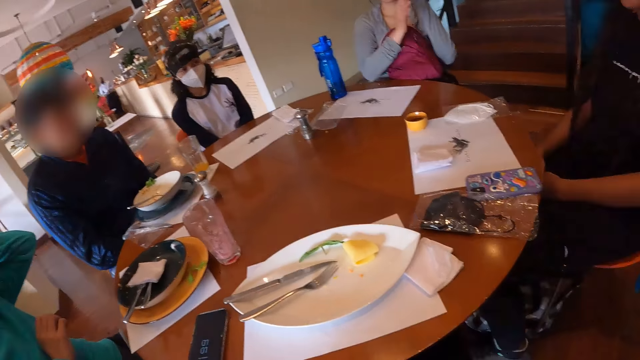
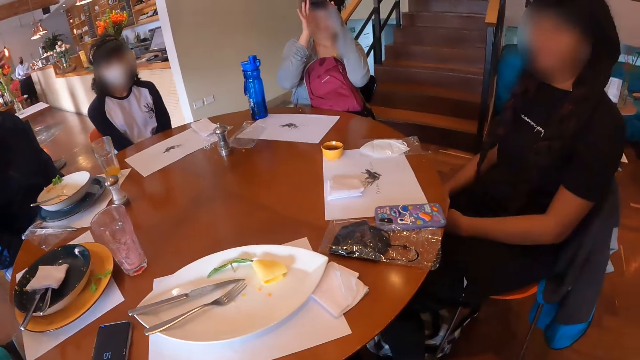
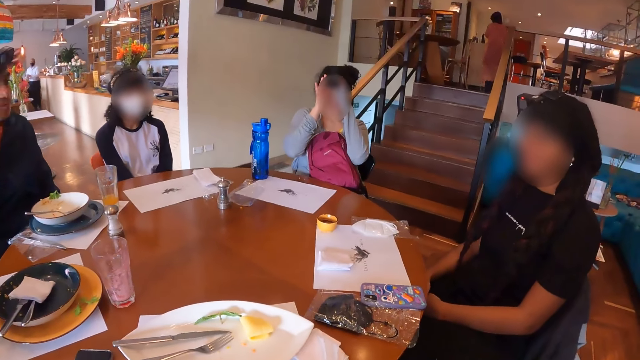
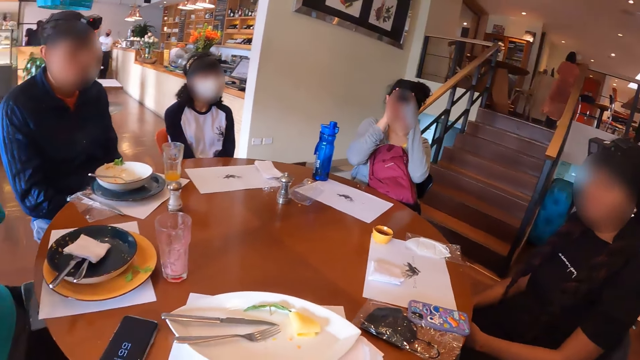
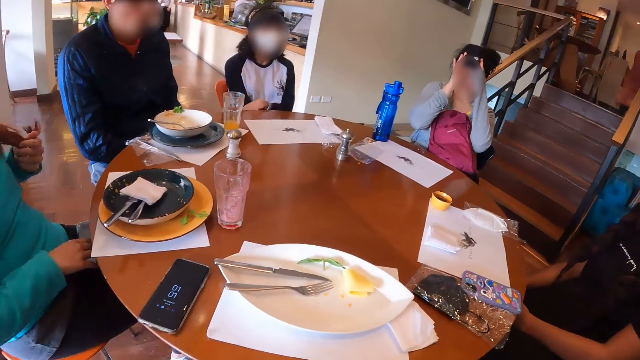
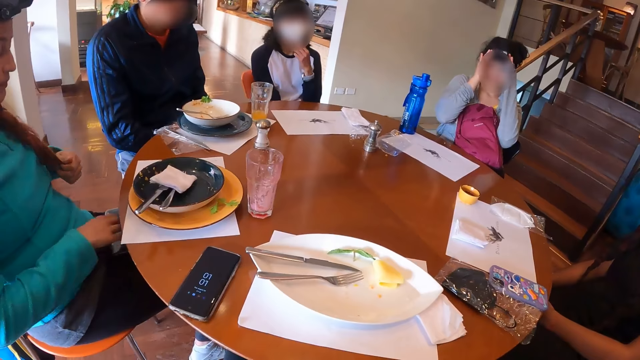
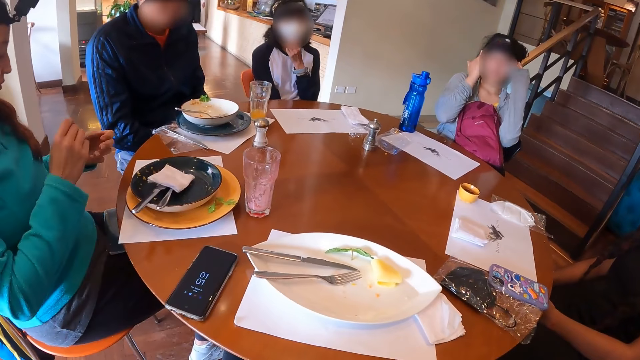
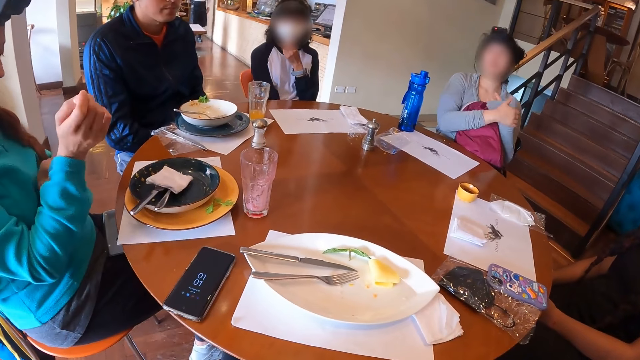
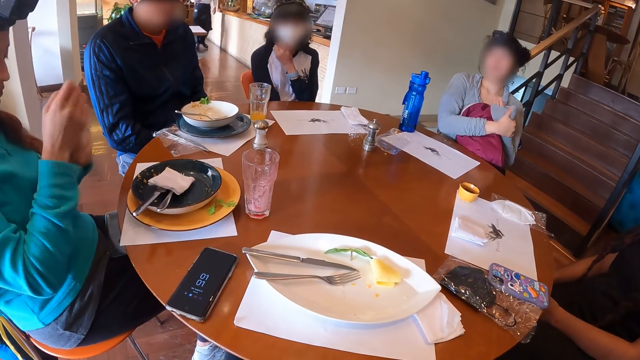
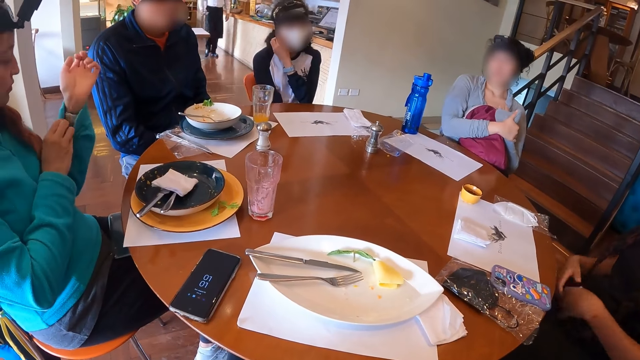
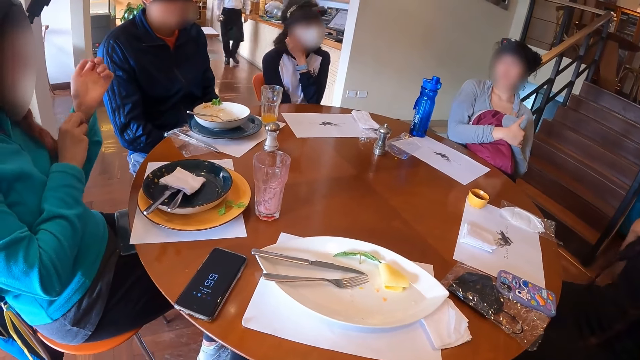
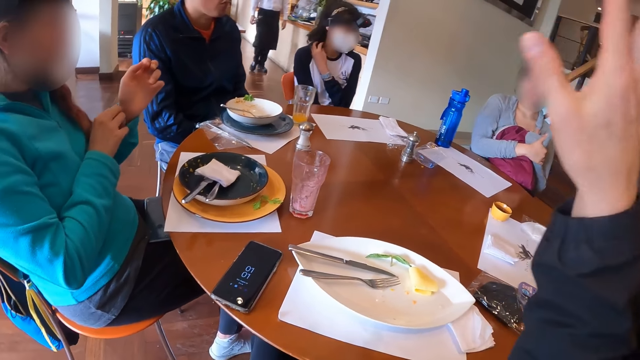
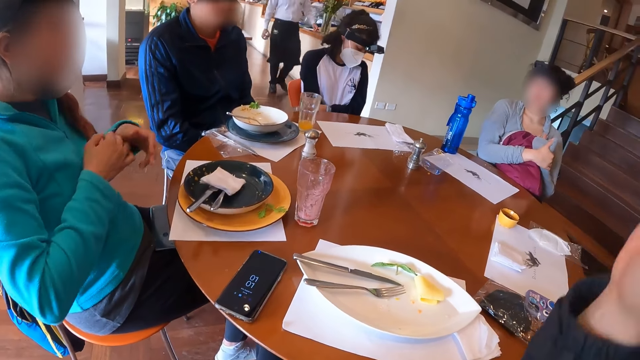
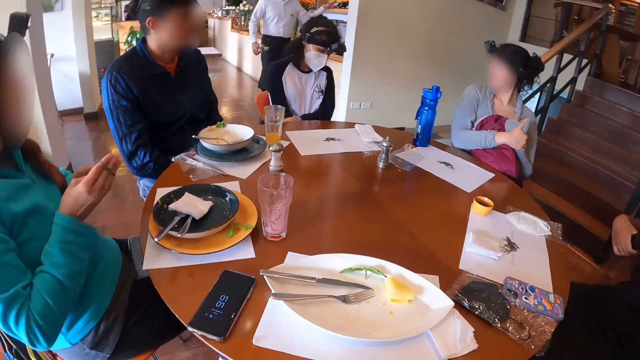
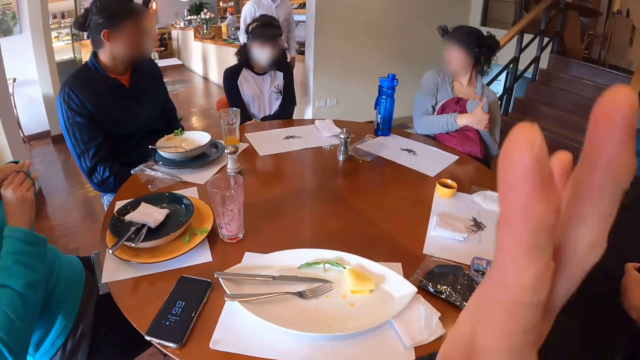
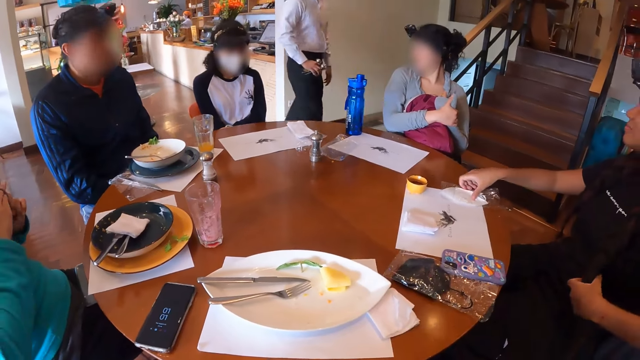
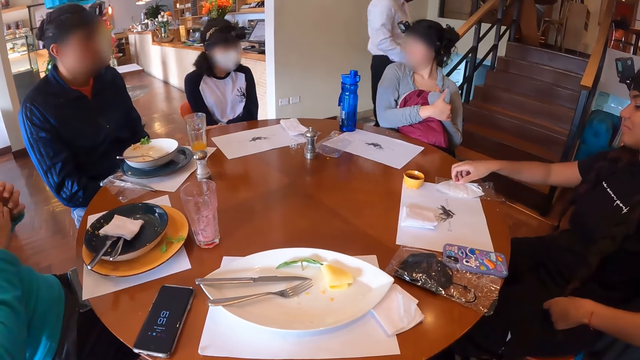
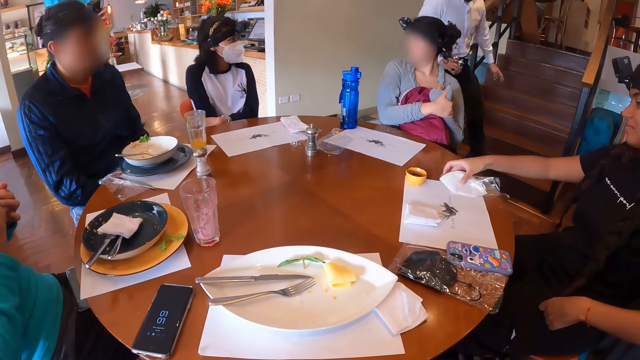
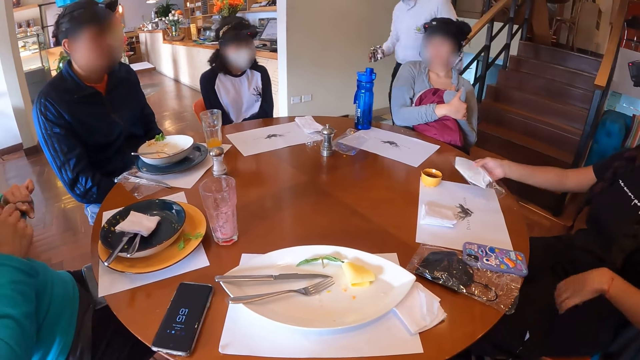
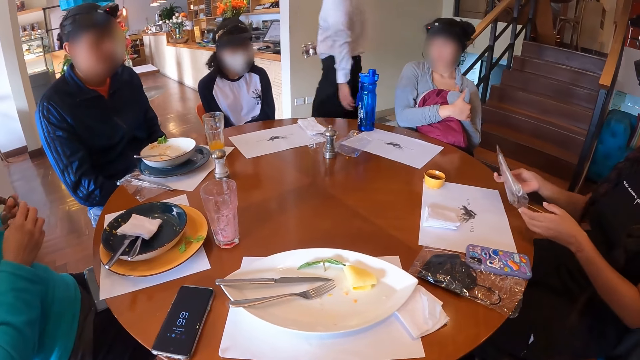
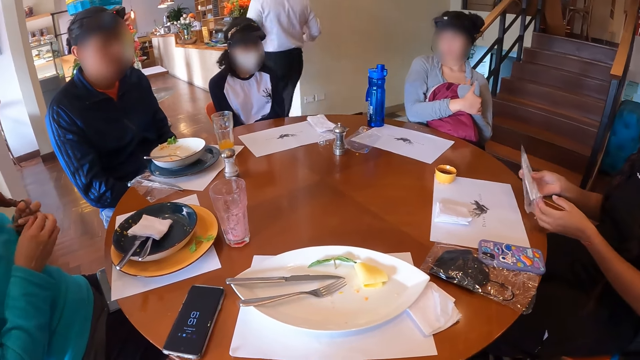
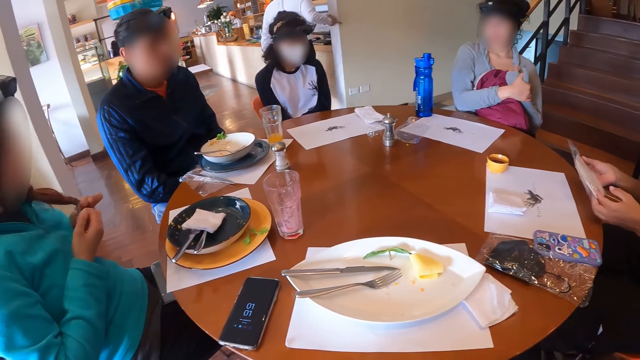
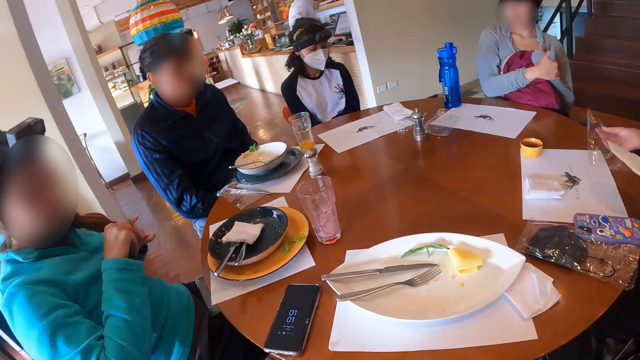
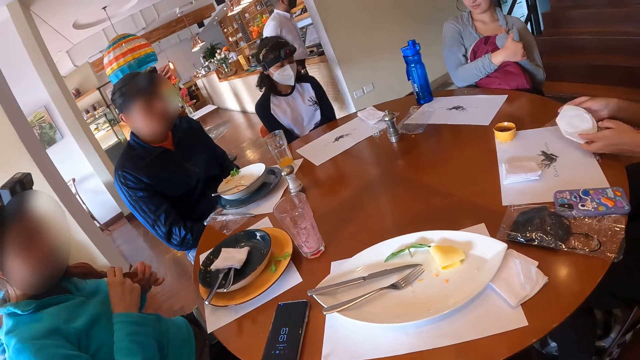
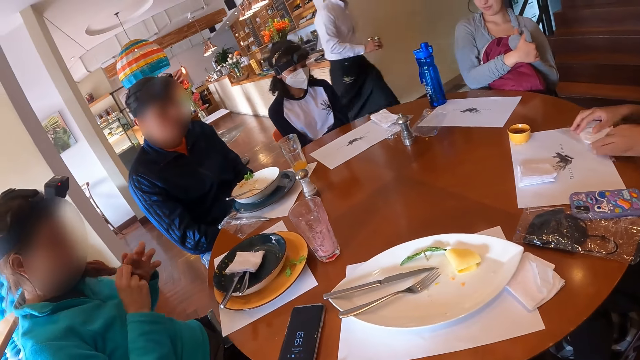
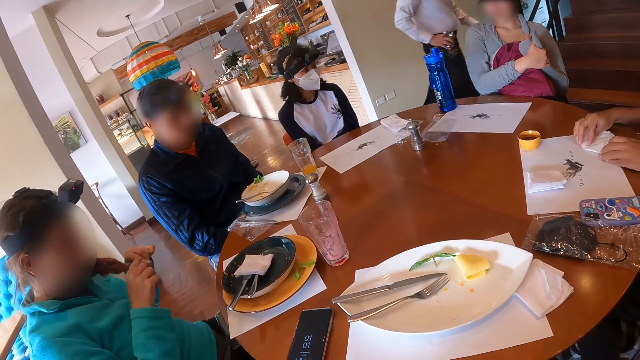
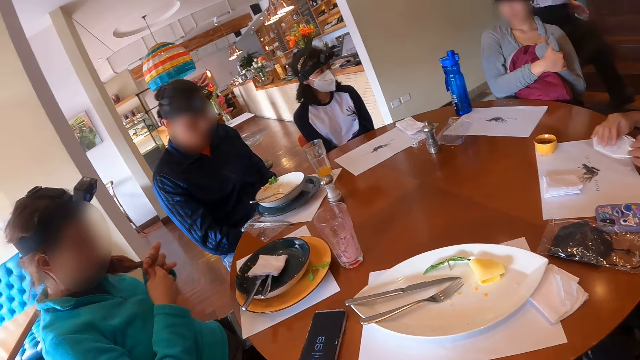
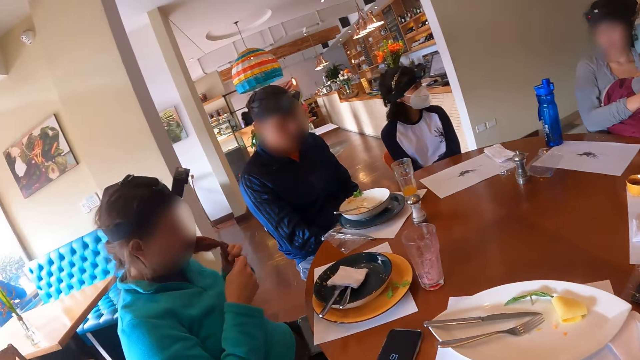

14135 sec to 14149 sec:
The woman adjusts a camera on her head with both hands. Another woman adjusts the nose mask on her face with her left hand. A third woman moves a right sleeve of her jacket with her left hand. The first woman holds her left hand with her right hand on the backpack on her legs. The third woman moves a left sleeve of her jacket with her right hand. A fourth woman fiddles with her hair with both hands. The third woman removes a rubber band from her left wrist with her right hand. The second woman holds her right arm with her left hand. The camera wearer lifts the hand. The third woman ties her hair with the rubber band in her hands with both hands. The fourth woman takes a nose mask in a nylon from the table with her right hand. A person takes the serviette on the table. The fourth woman removes the nose mask with her left hand from the nylon in her right hand. She drops the nylon in her right hand on the table, drops the nose mask in her left hand on the nylon on the table, and fiddles with the nose mask on the nylon on the table with both hands.

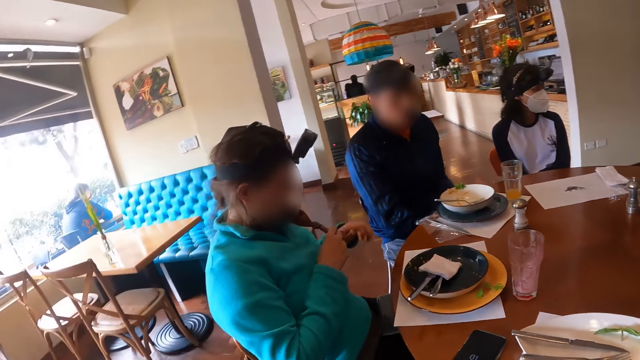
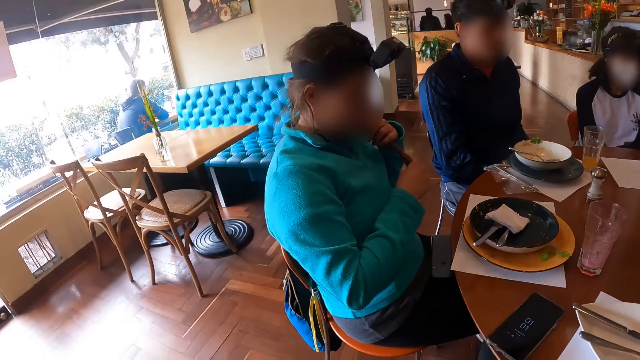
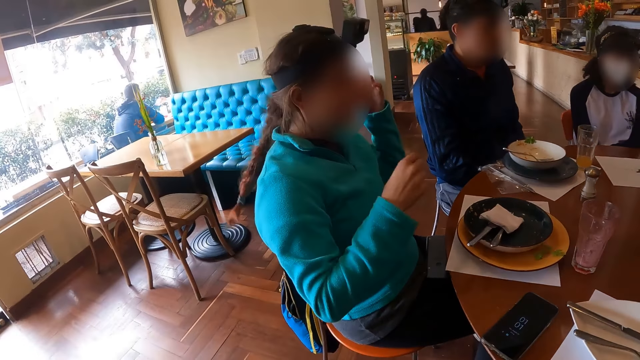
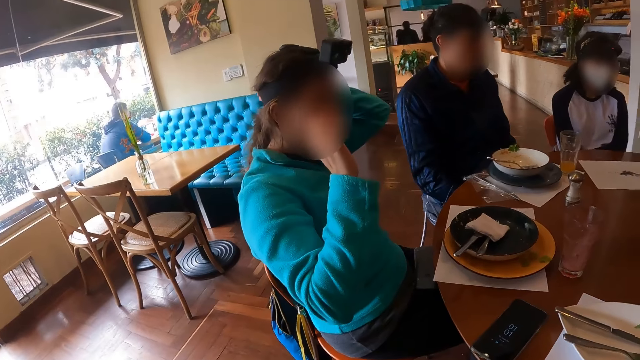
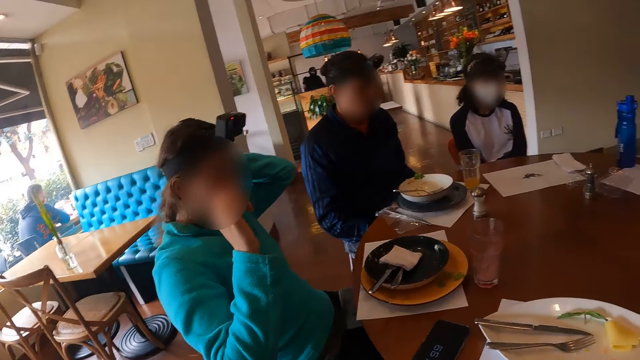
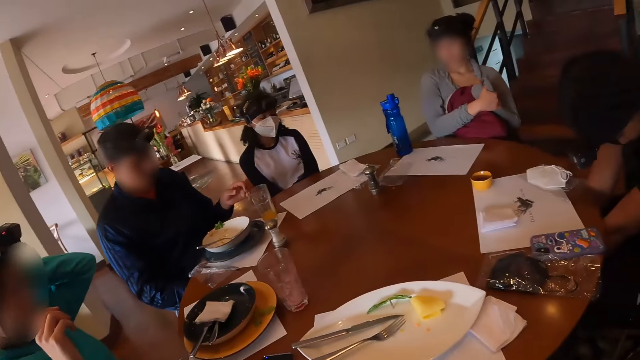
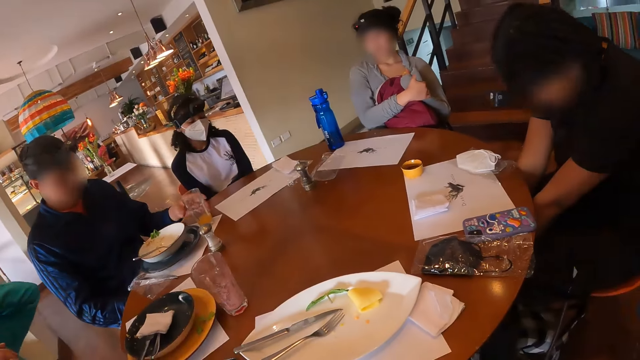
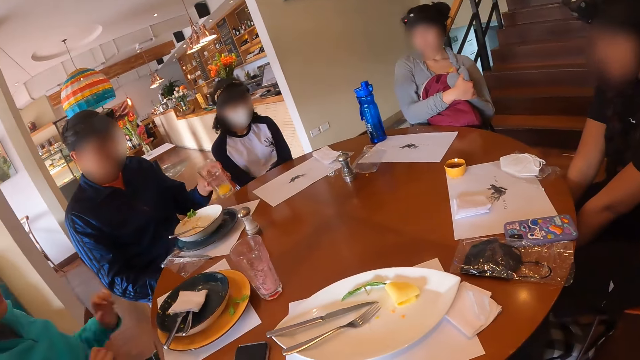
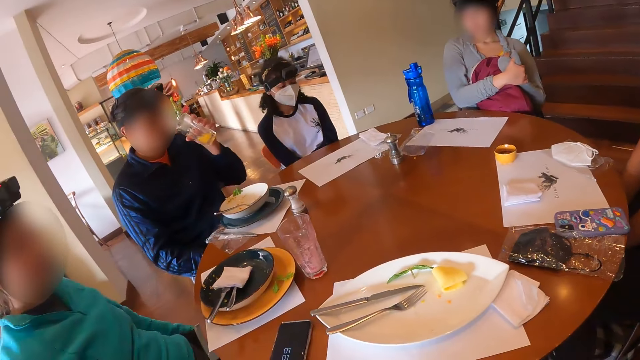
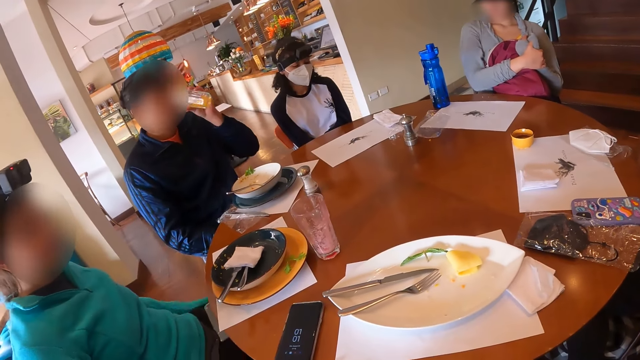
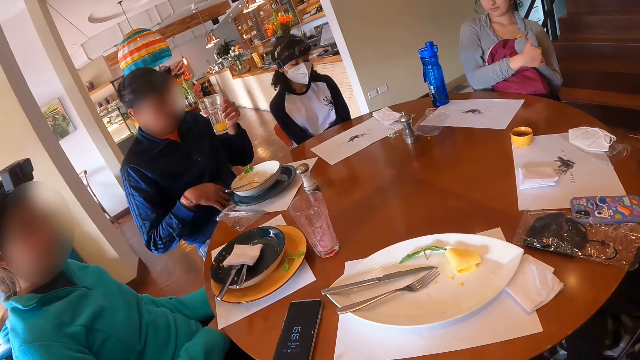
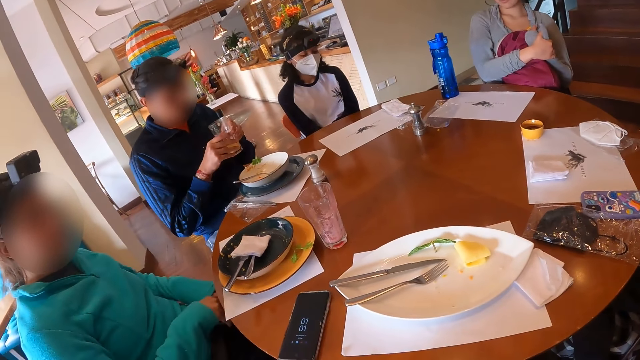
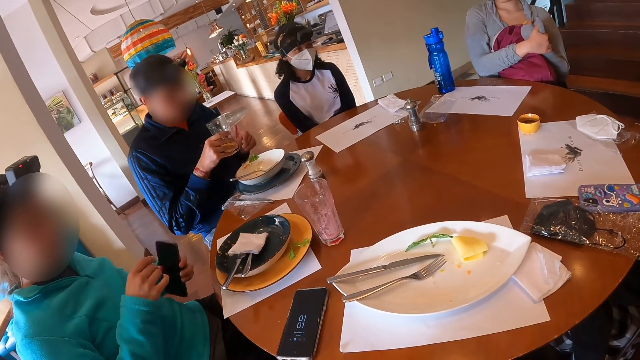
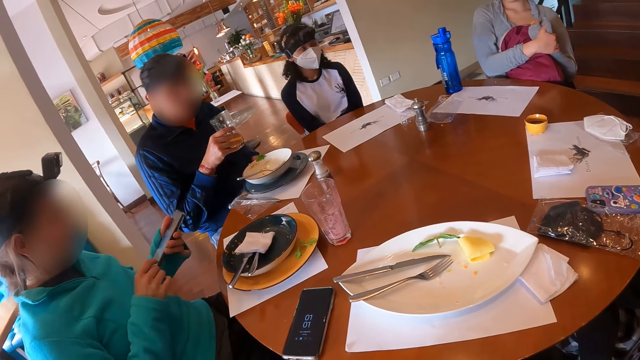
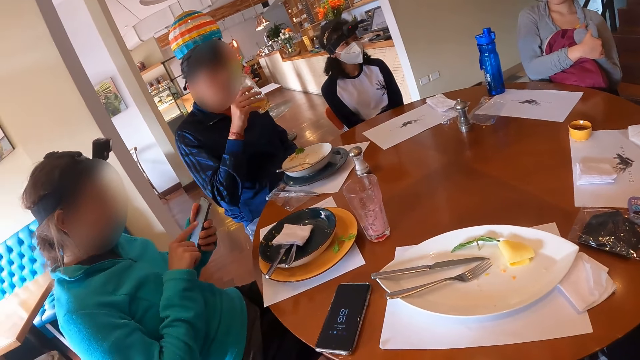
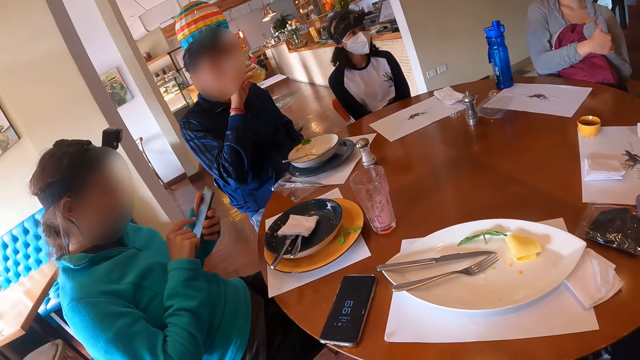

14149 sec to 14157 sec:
The woman braids her hair. She fiddles with her hair with her left hand. The man takes a glass cup of juice from the table mat on the table with his left hand. He touches his mouth with the glass cup in his left hand. The woman takes the phone from her legs with her left hand. The man passes the glass cup in his left hand to his right hand, shakes the glass cup in his right hand, places his left hand on his legs, and drinks from the glass cup in his right hand. The woman interacts with the phone in her left hand with her right index finger.
